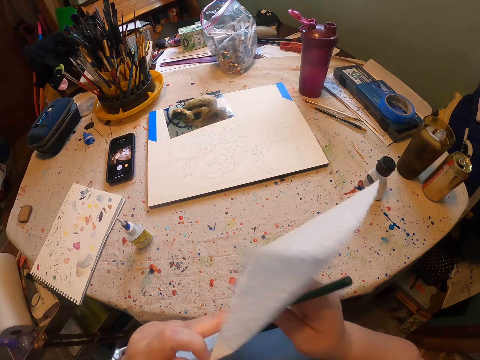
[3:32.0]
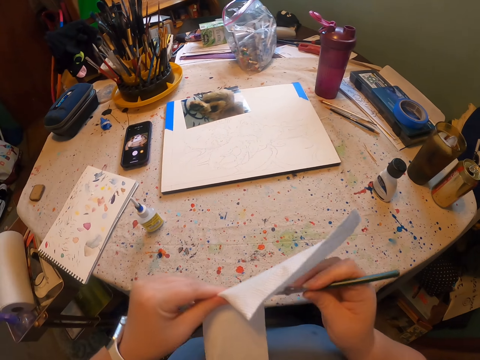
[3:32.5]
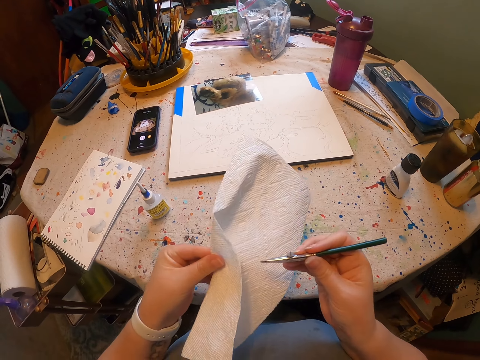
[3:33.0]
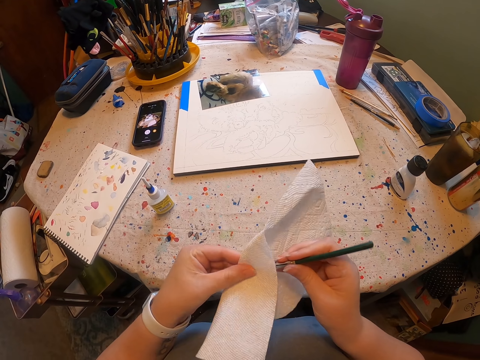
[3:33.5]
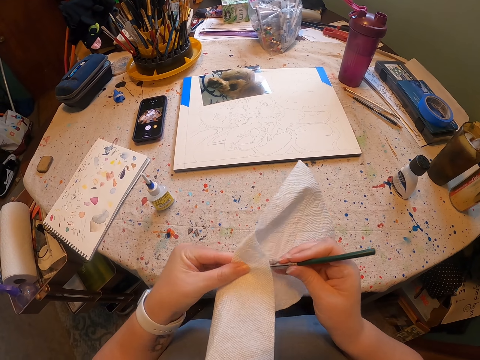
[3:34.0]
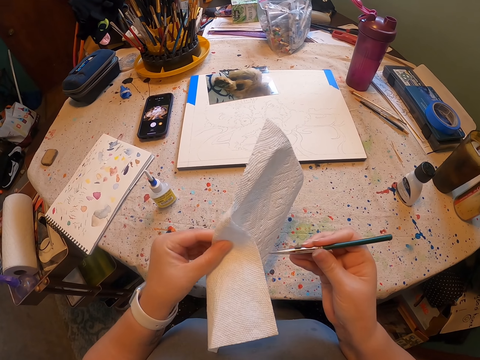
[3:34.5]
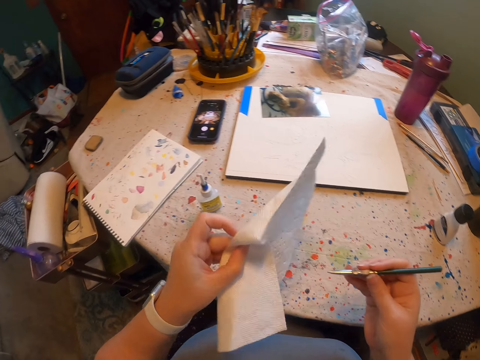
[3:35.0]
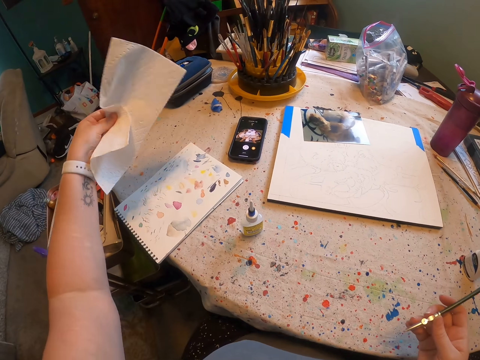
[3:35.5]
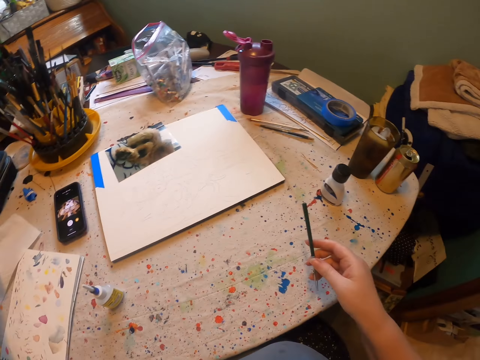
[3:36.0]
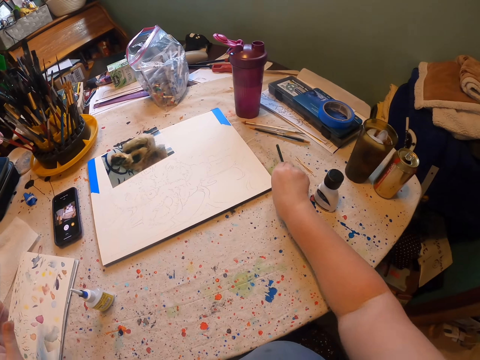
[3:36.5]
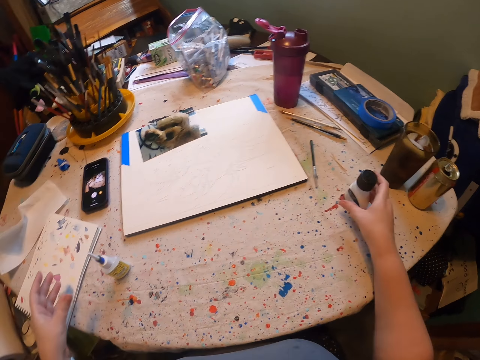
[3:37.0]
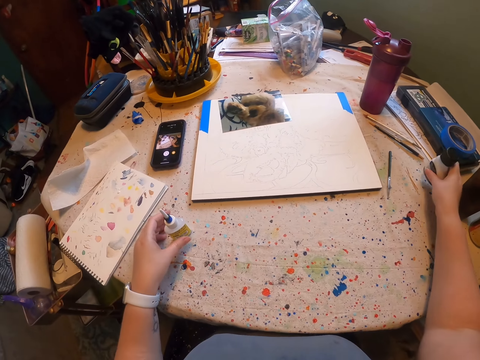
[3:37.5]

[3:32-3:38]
The camera wearer wipes the brush with the paper. They wipe the brush with the paper again. They put the paper on the table. They put the brush on the table.

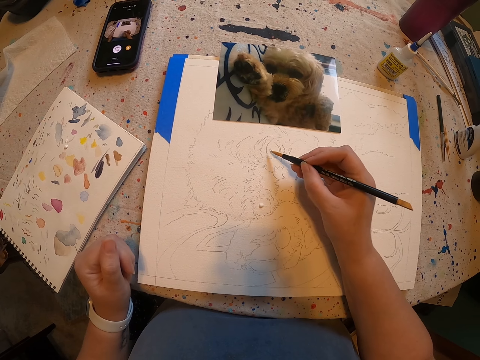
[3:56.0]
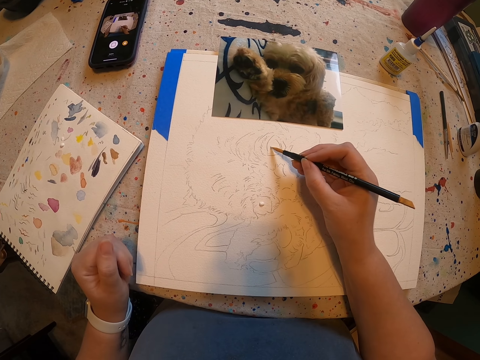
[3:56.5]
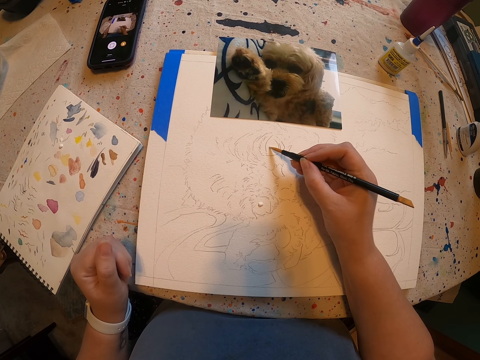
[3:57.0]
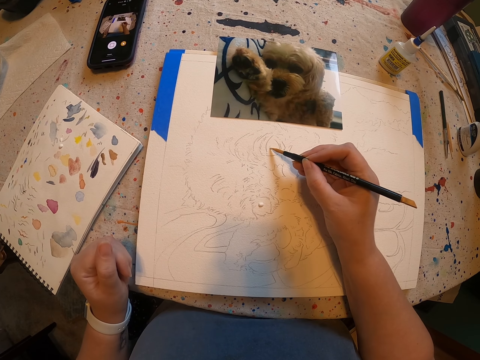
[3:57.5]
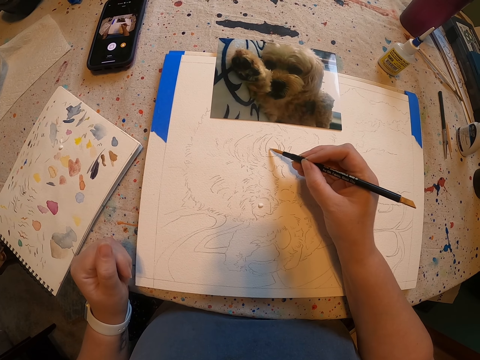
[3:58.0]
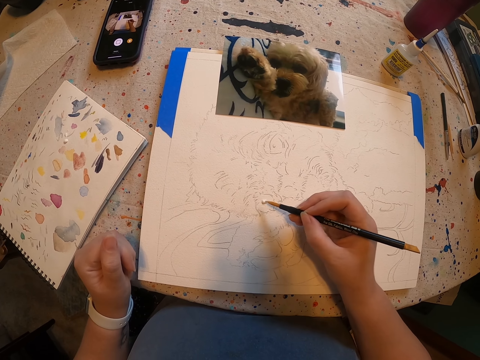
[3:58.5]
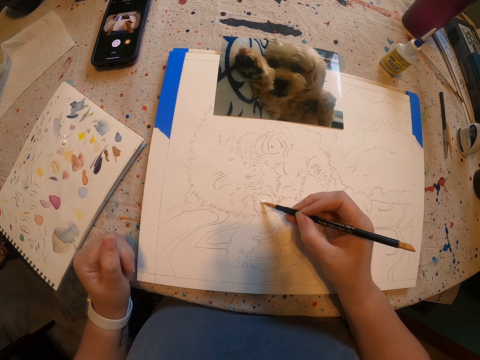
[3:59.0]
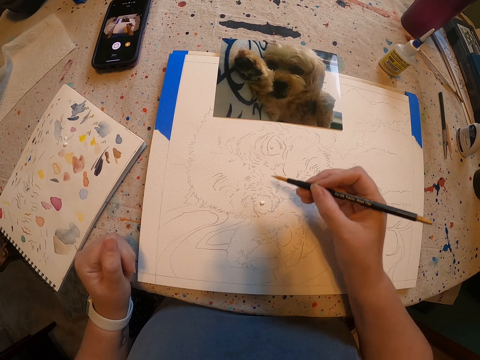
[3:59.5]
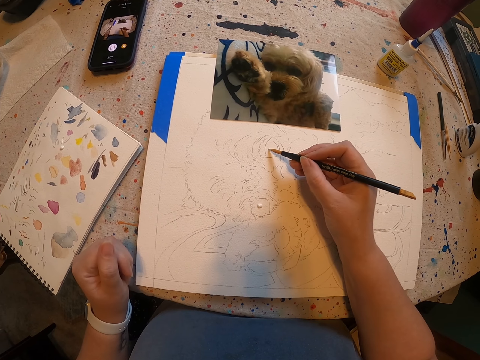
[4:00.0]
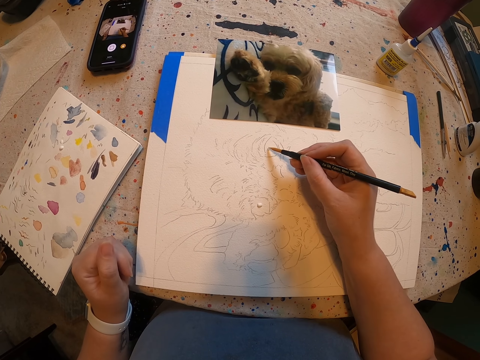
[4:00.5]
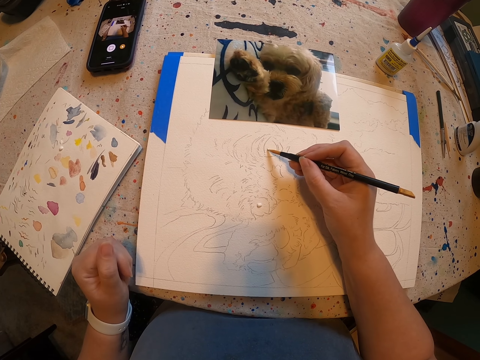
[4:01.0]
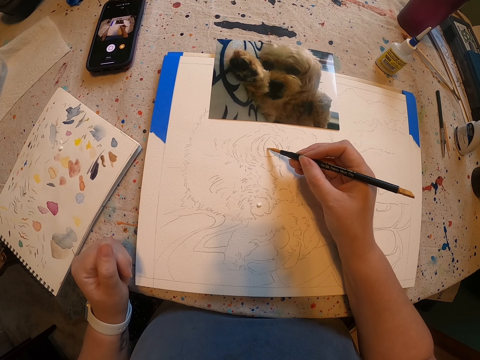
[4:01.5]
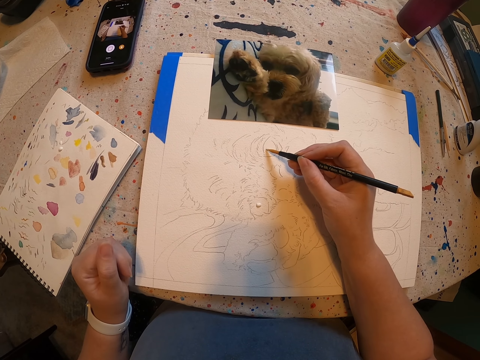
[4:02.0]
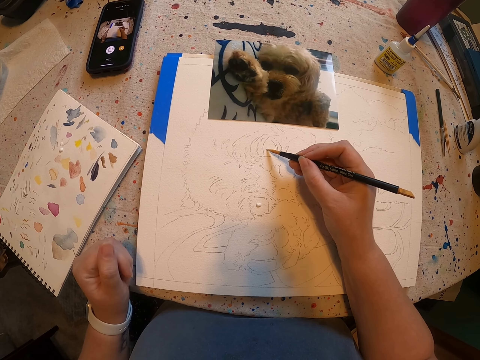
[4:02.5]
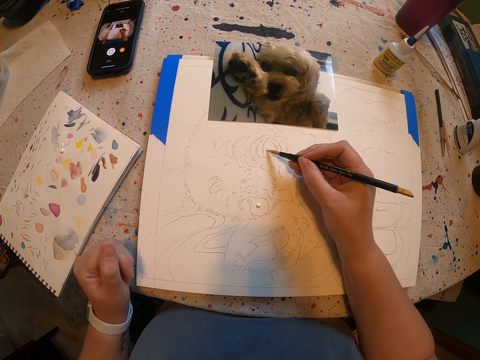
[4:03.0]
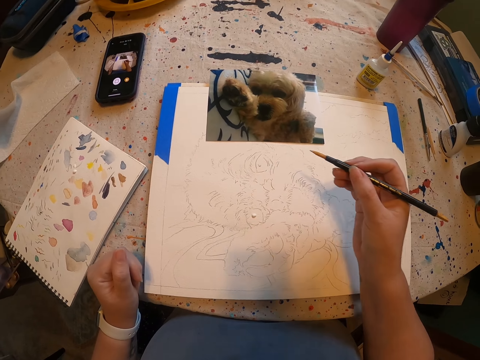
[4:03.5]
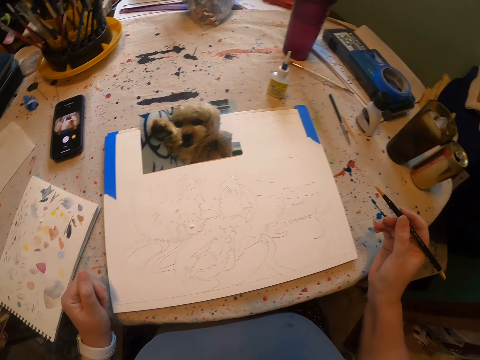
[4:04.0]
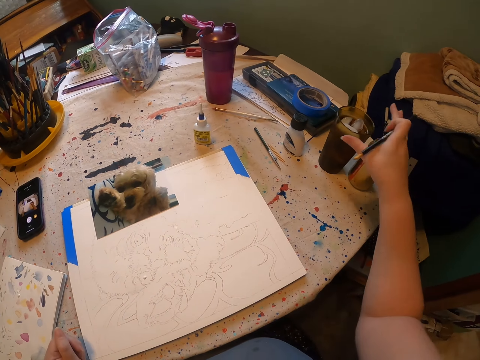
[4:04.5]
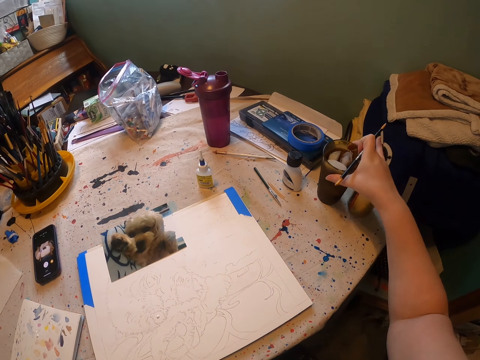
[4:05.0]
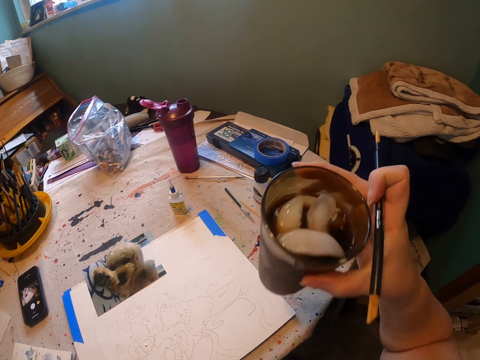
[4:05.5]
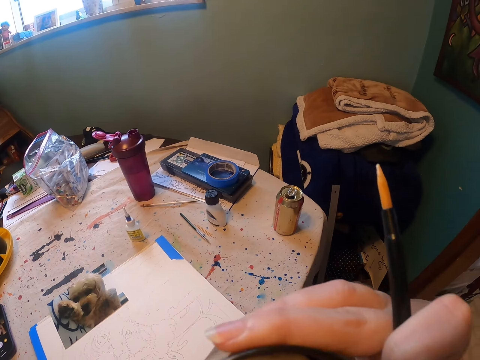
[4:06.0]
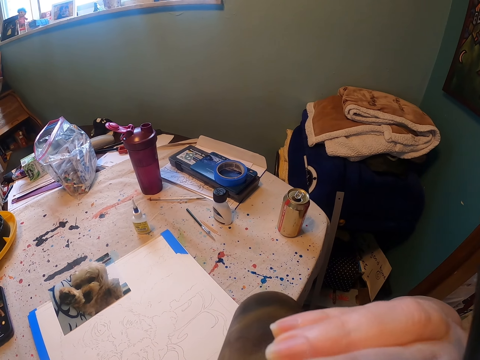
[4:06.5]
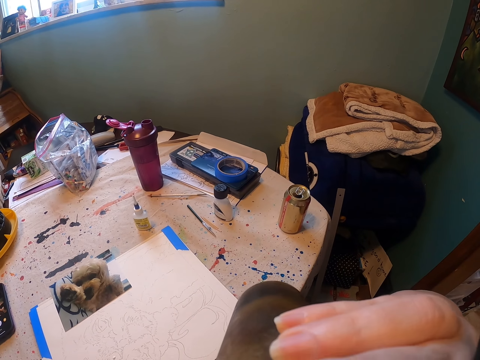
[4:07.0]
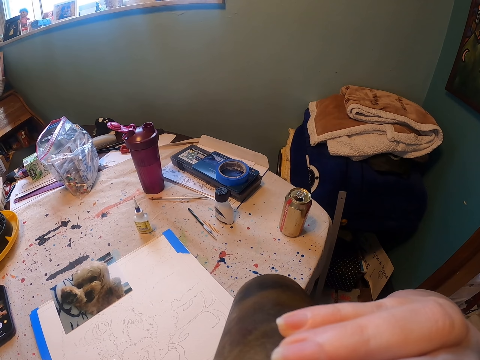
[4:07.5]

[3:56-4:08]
The camera wearer applies paint on a drawing with a brush. They apply paint on the brush. They apply paint on the drawing with the brush. They drink soda.

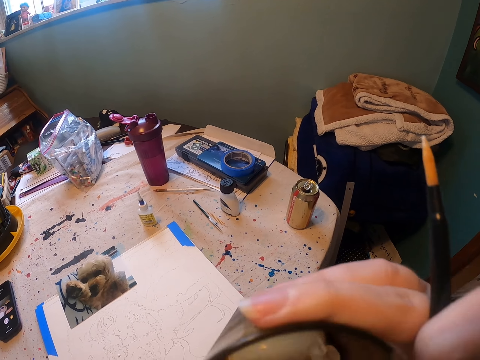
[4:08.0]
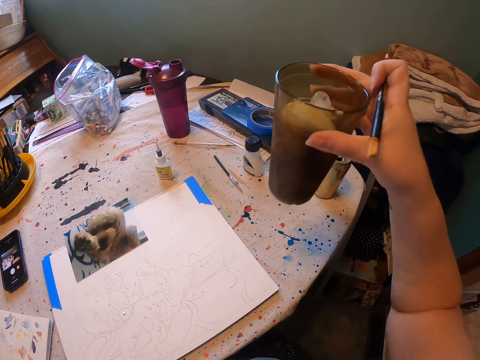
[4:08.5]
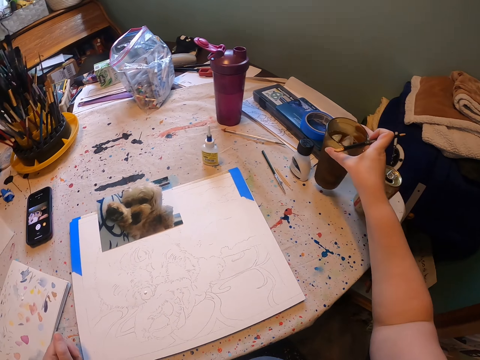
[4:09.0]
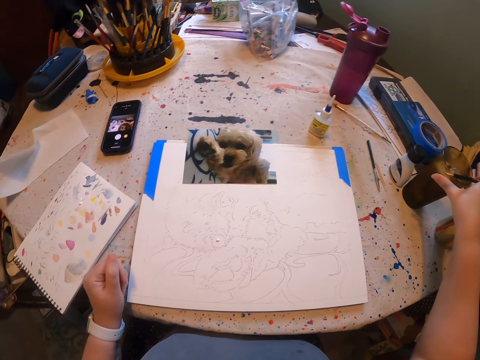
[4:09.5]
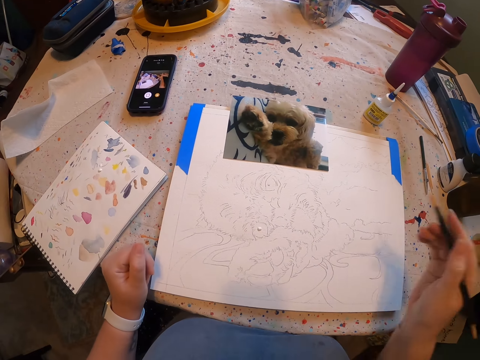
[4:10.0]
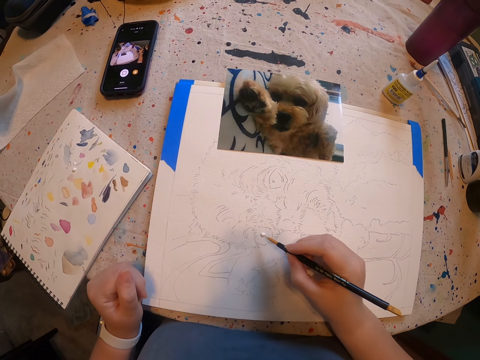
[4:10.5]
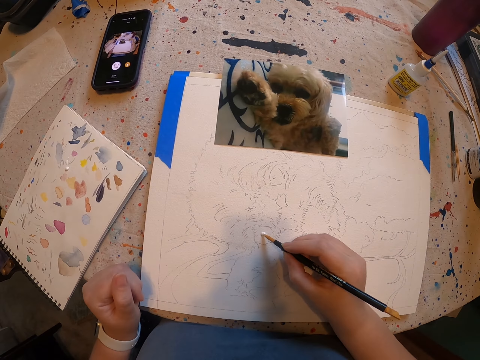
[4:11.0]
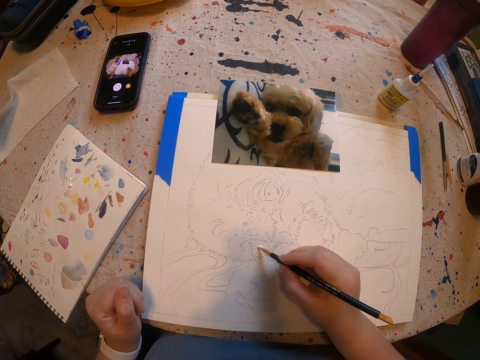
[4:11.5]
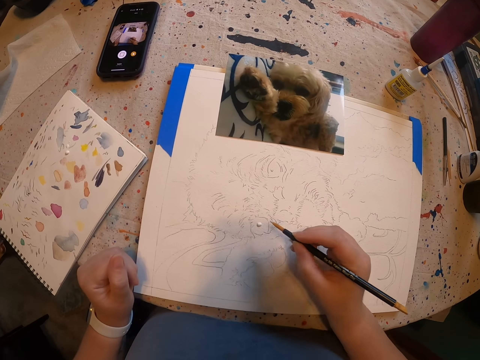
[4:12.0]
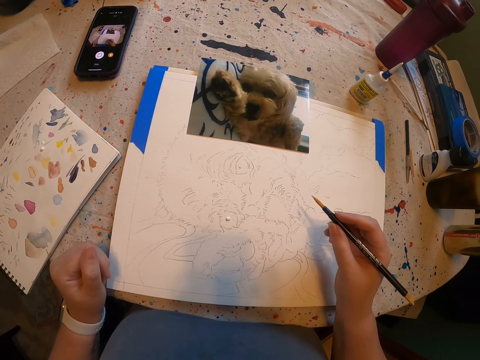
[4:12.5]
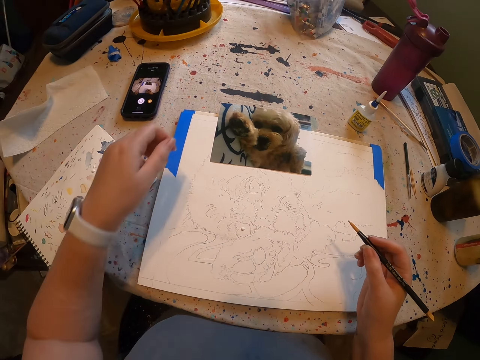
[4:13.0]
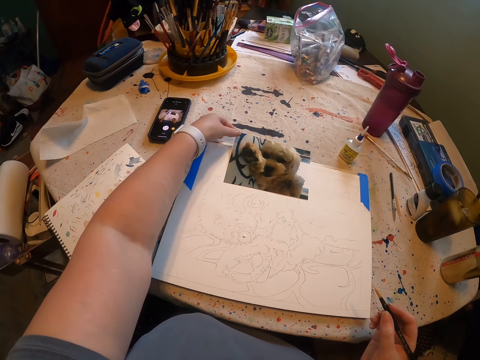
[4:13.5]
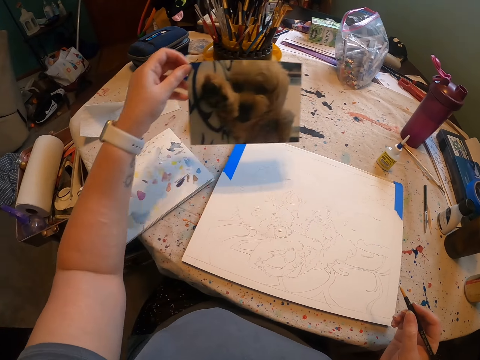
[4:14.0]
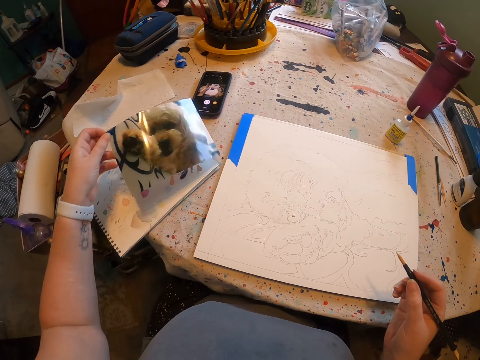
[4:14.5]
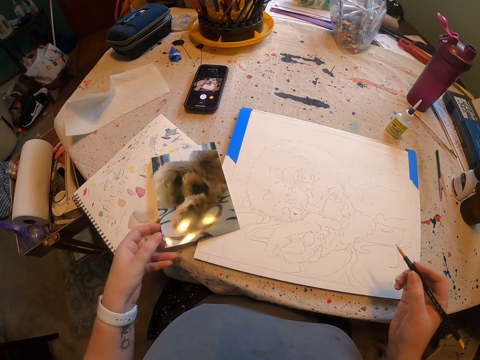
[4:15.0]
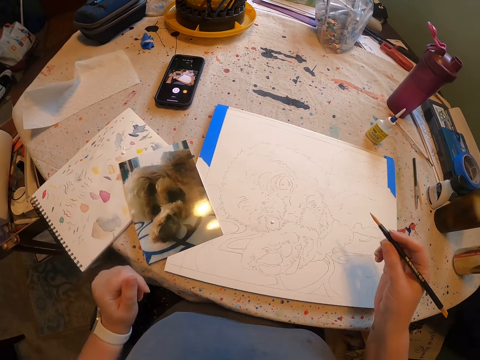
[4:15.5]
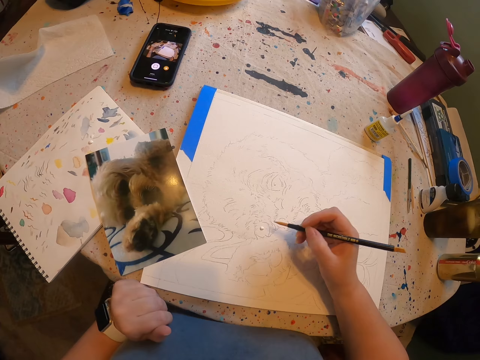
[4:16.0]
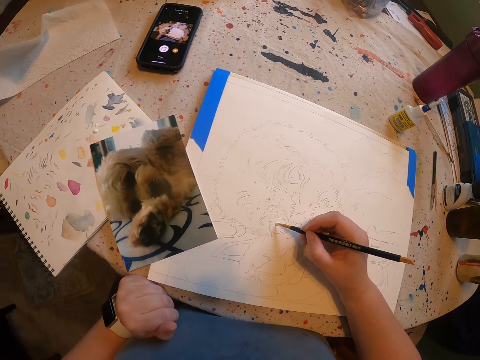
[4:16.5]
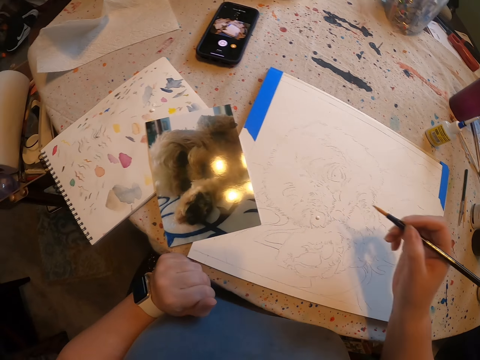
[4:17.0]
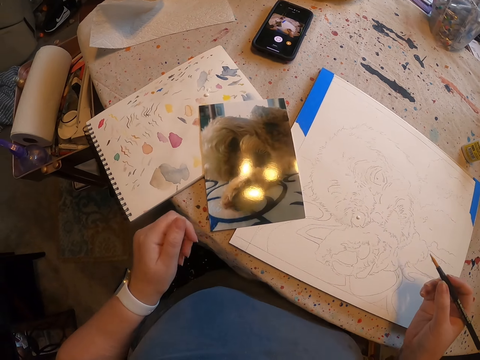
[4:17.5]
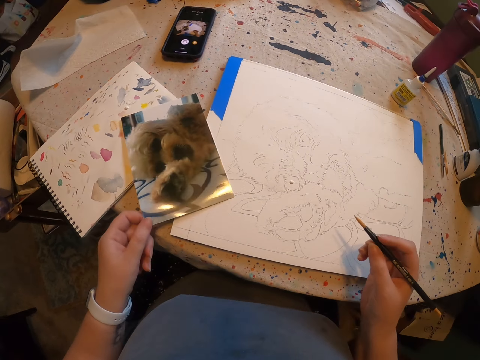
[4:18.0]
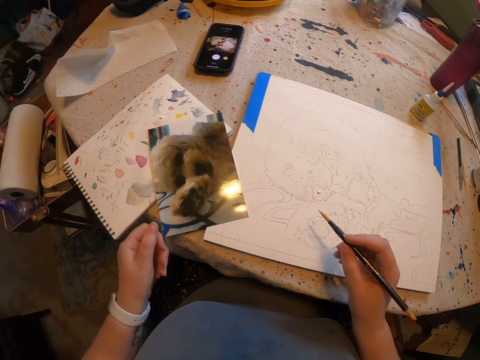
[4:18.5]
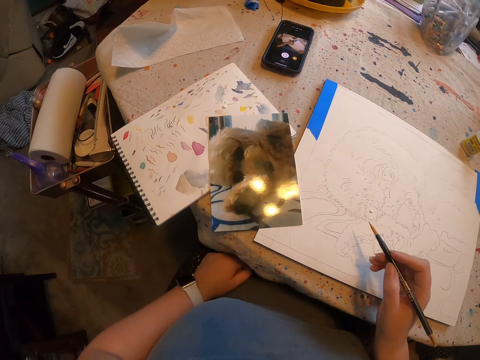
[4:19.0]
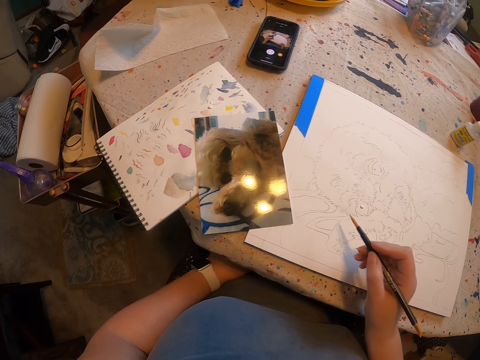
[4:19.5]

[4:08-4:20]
The camera wearer puts the soda on a table. They touch color on a draft book. They apply paint on a brush. They move a paper picture. They pick up the picture. They put the picture on the table. They draw on the draft book. They apply paint on the brush.
